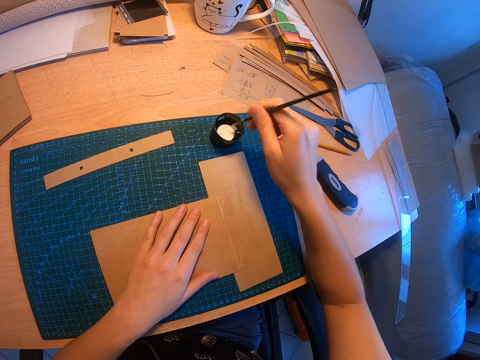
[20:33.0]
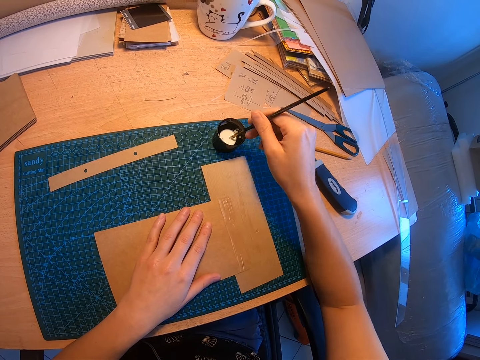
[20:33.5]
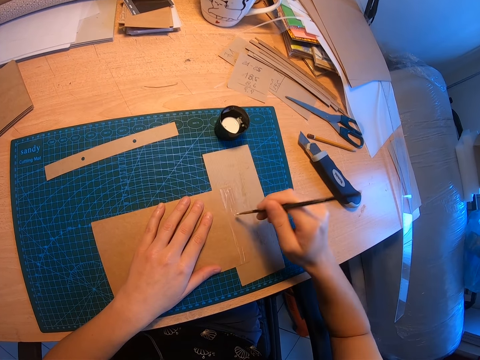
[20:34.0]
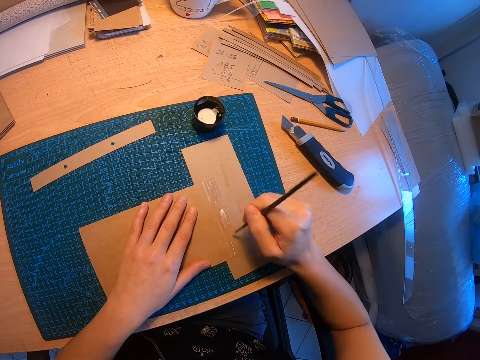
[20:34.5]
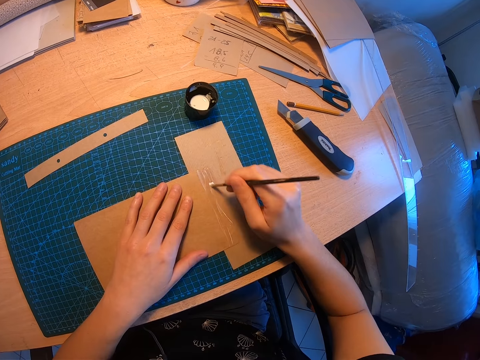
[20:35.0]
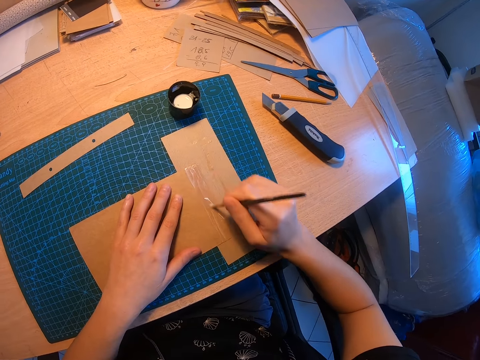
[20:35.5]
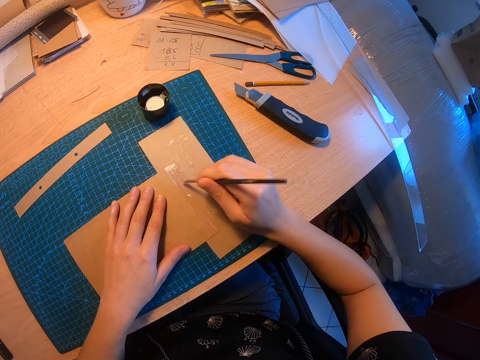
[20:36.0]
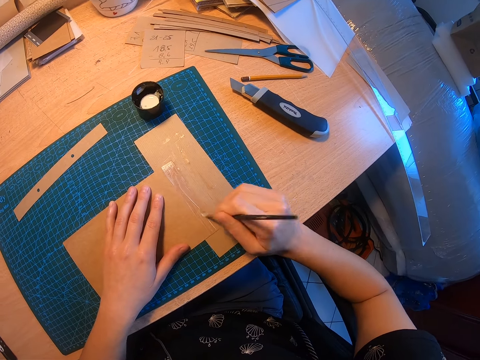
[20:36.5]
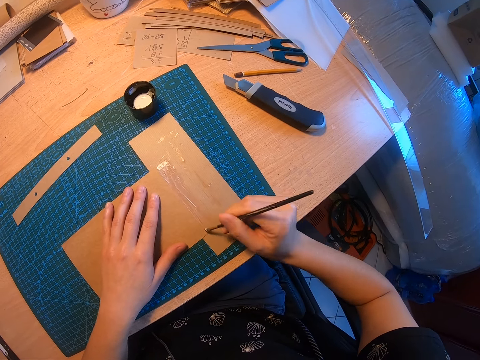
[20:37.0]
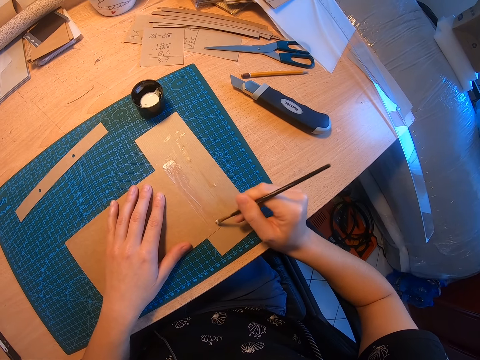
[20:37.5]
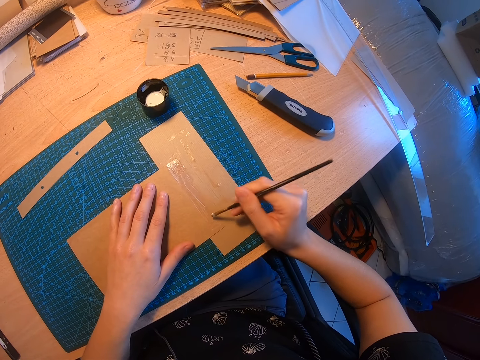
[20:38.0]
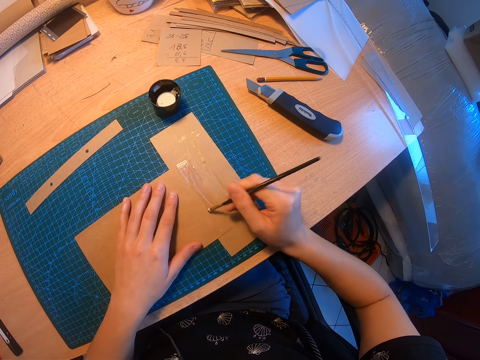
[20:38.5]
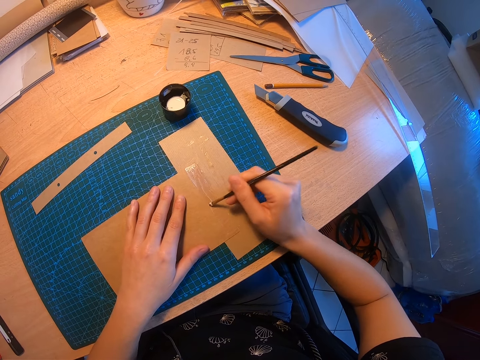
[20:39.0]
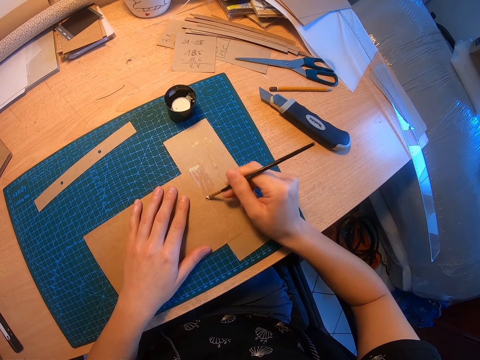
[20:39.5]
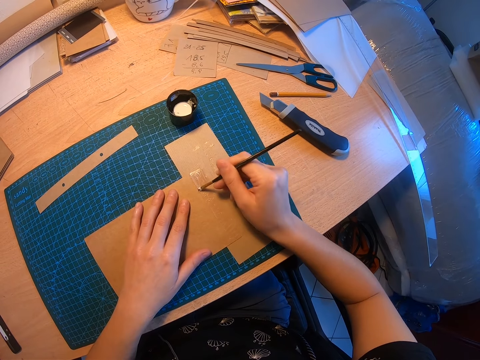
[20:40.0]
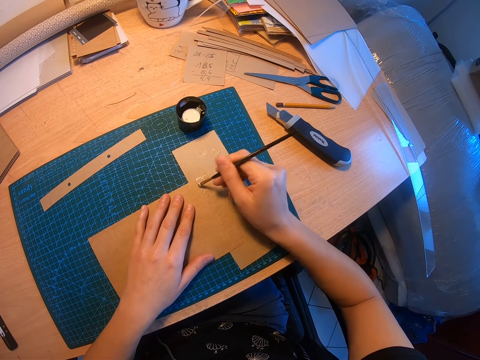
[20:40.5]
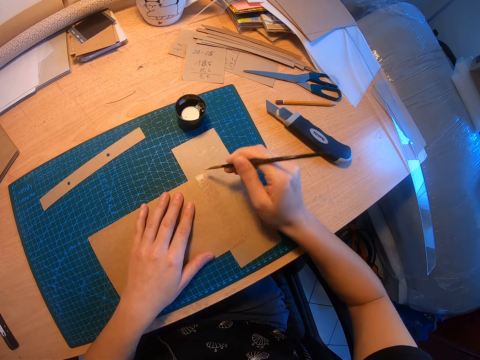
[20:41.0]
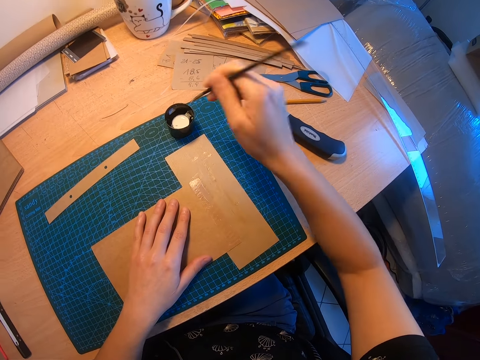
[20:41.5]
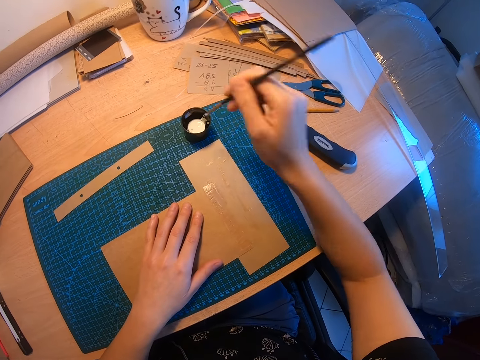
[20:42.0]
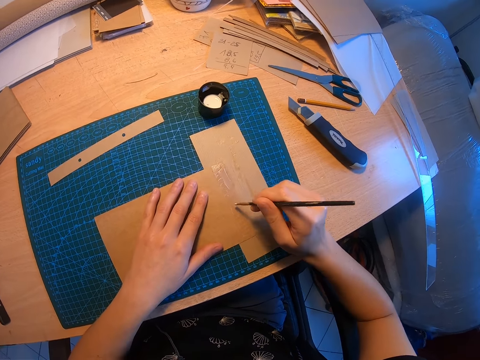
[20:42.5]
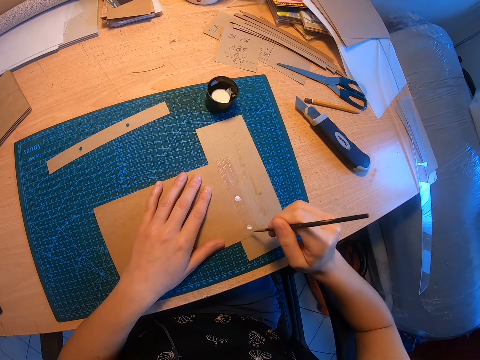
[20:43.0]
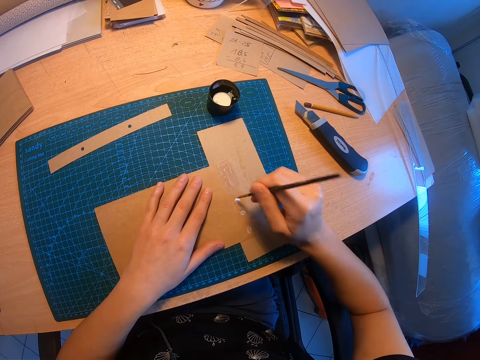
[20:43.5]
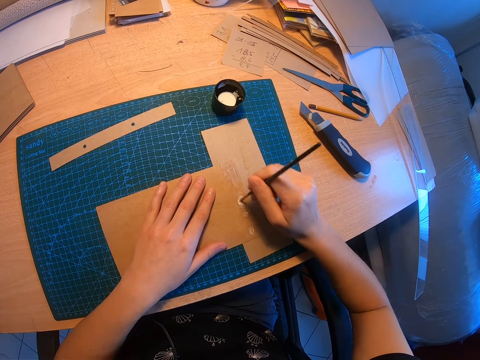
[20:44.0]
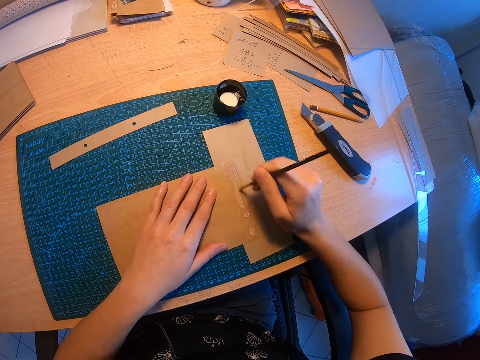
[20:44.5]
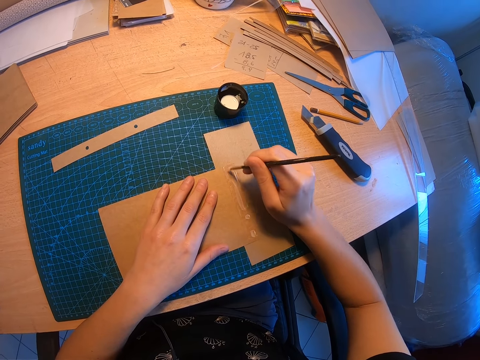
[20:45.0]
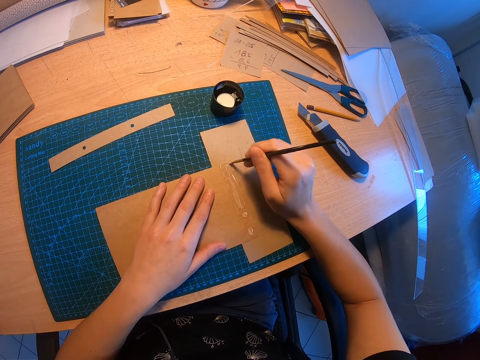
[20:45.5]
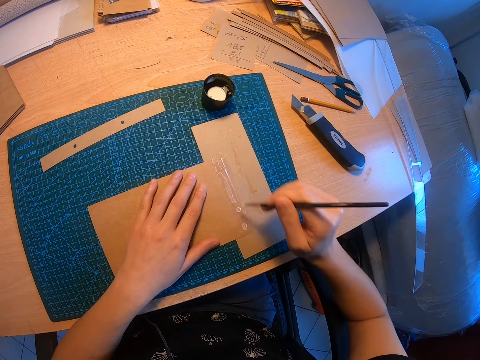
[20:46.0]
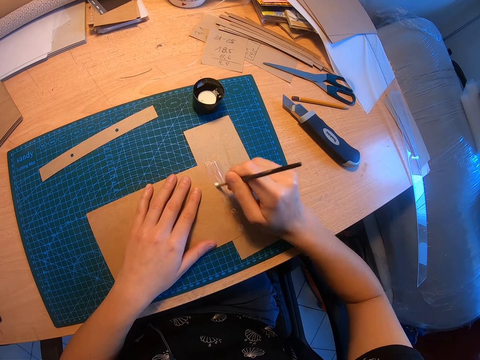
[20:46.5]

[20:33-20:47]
The camera wearer dips the paint brush in the container and applies the adhesive on the edge of the big brown paper with the paint brush. They dip the paint brush in the container and apply the adhesive on the edge of the big brown paper with the paint brush.

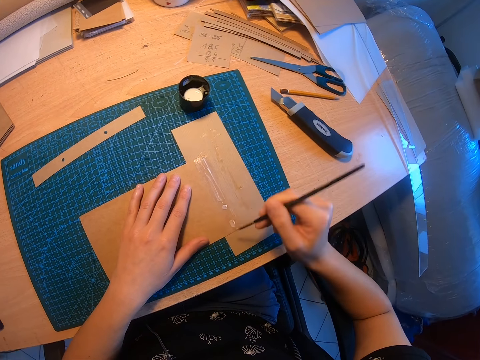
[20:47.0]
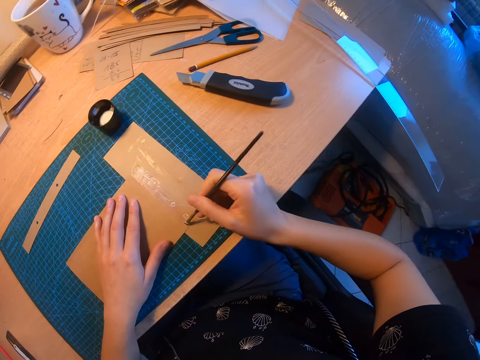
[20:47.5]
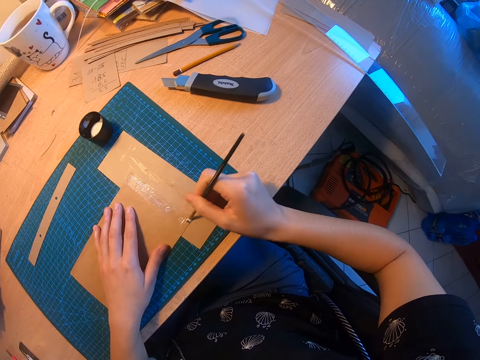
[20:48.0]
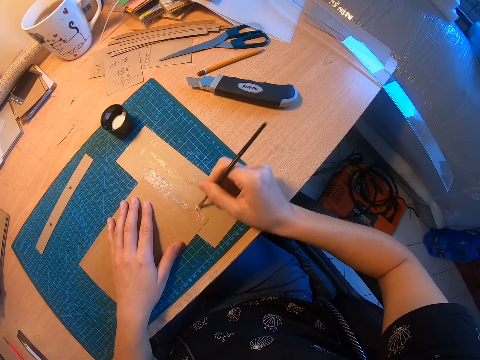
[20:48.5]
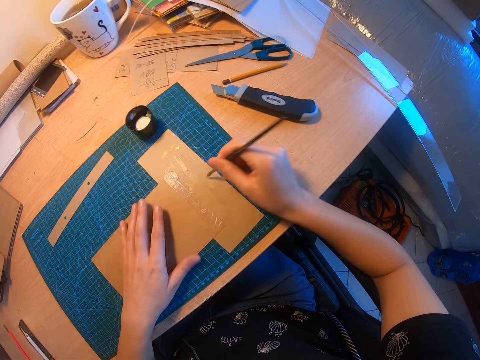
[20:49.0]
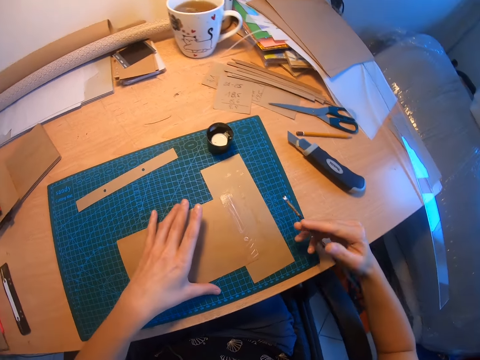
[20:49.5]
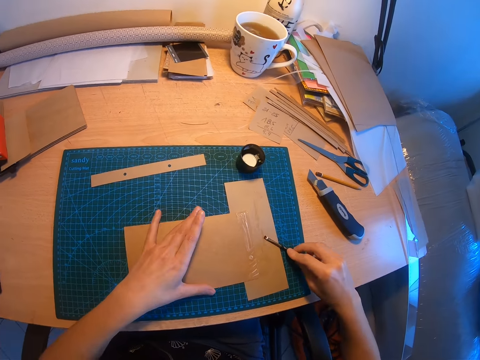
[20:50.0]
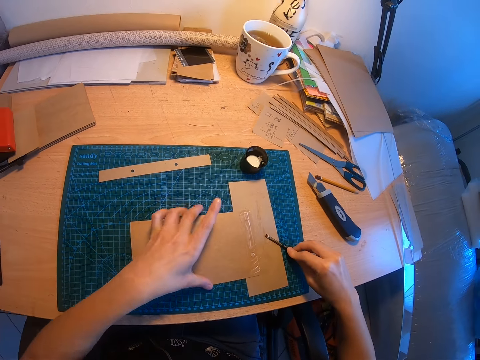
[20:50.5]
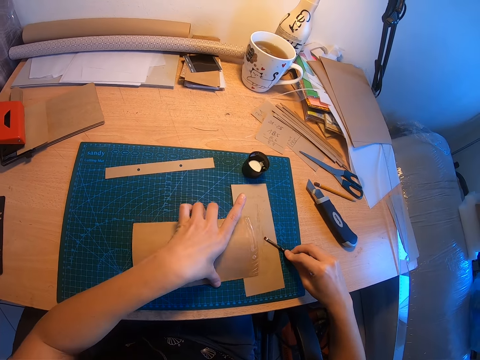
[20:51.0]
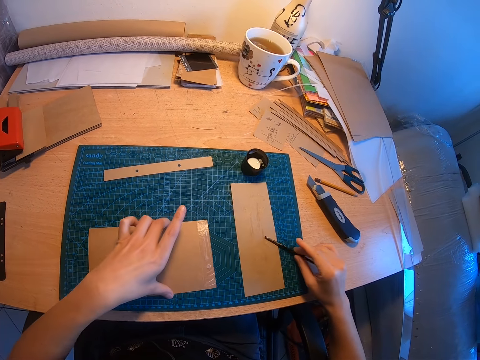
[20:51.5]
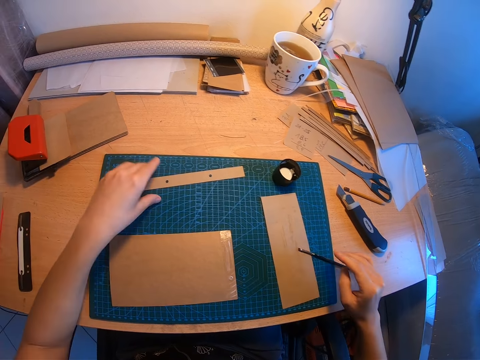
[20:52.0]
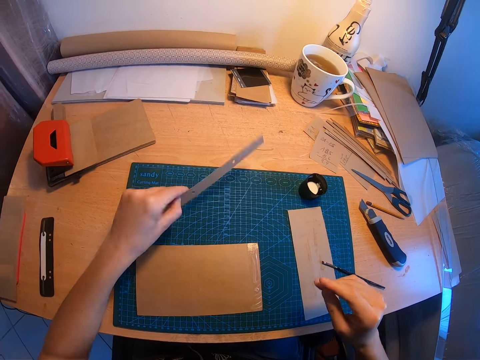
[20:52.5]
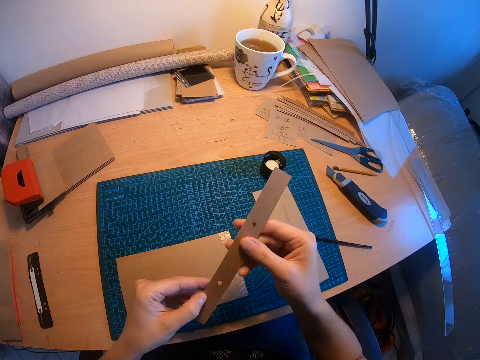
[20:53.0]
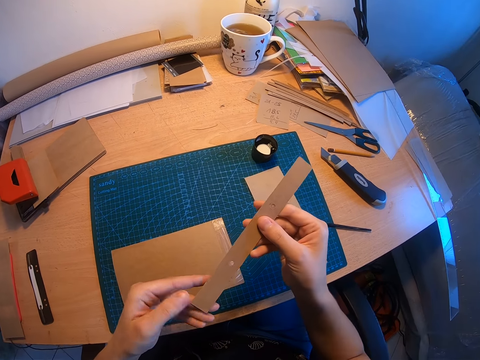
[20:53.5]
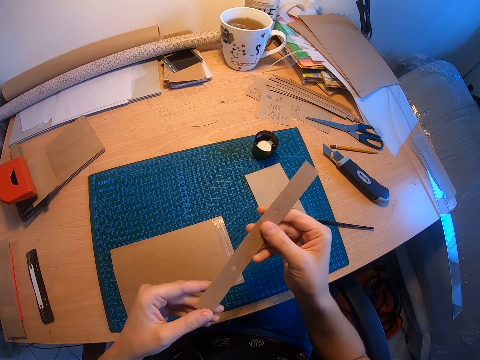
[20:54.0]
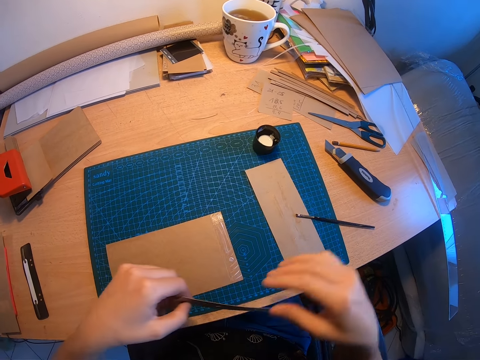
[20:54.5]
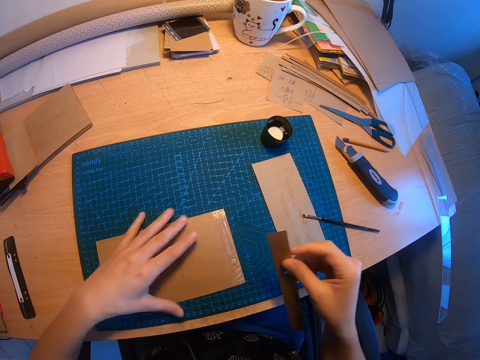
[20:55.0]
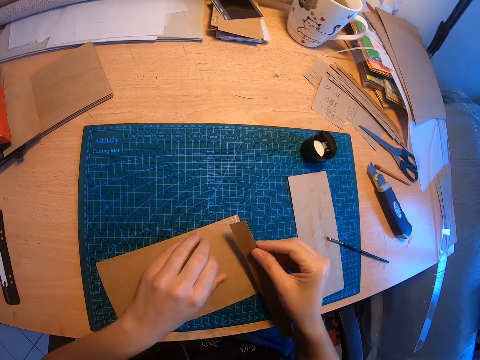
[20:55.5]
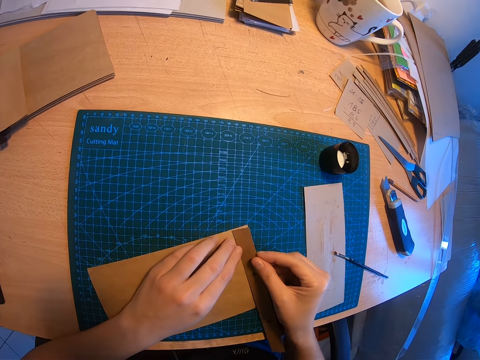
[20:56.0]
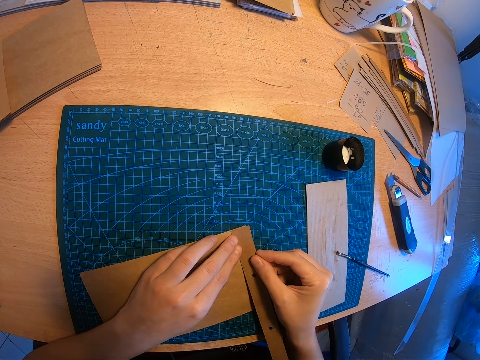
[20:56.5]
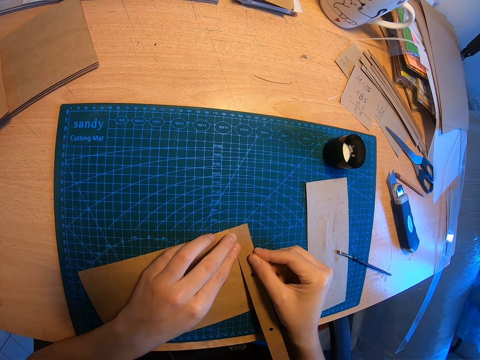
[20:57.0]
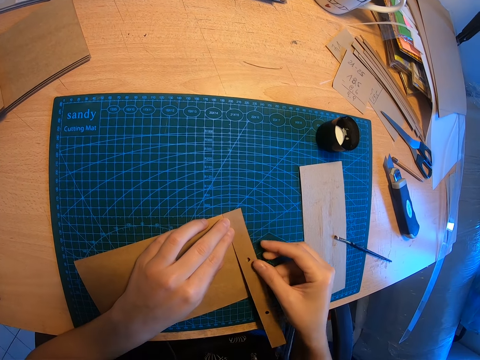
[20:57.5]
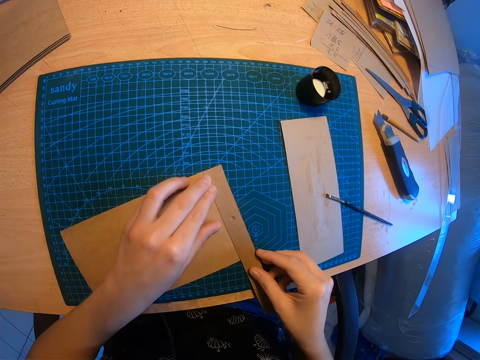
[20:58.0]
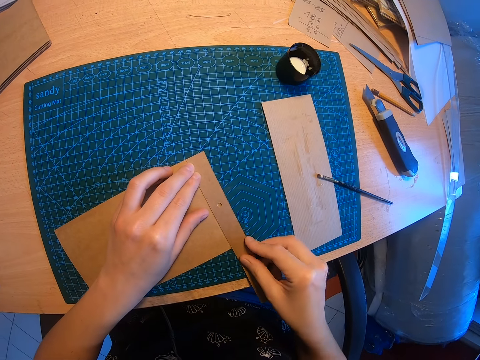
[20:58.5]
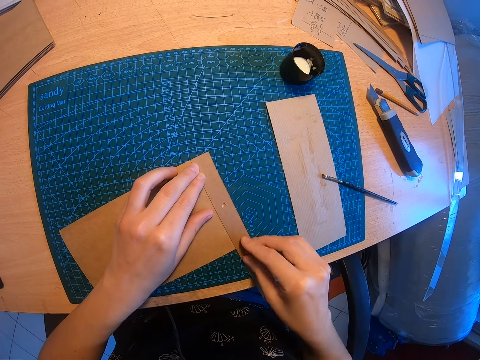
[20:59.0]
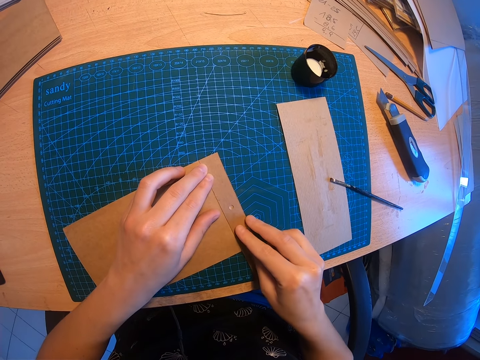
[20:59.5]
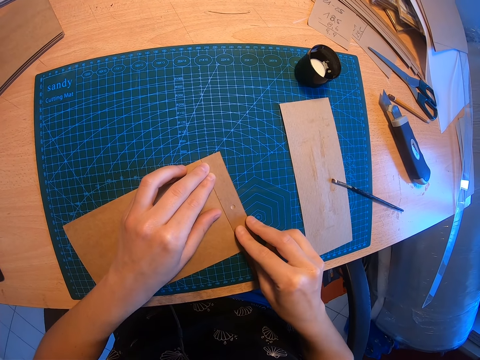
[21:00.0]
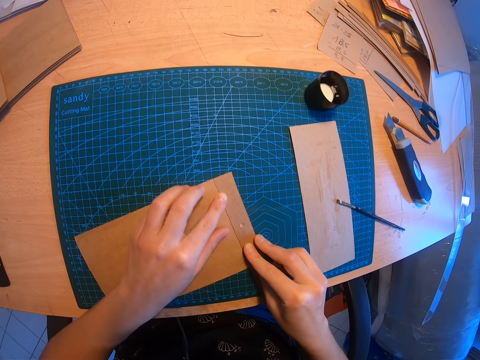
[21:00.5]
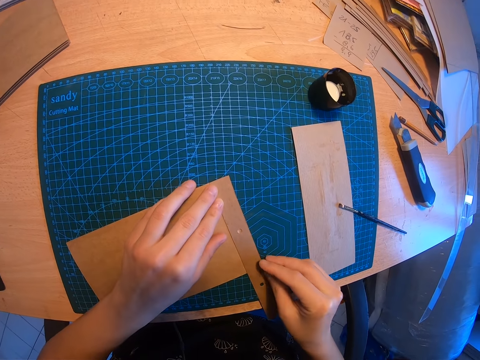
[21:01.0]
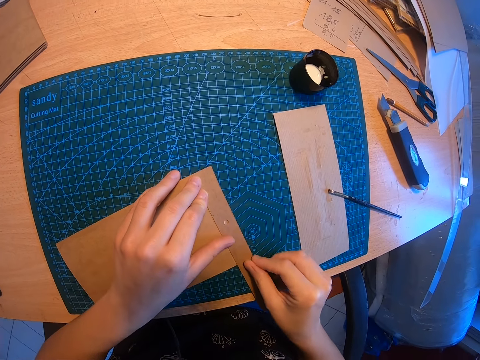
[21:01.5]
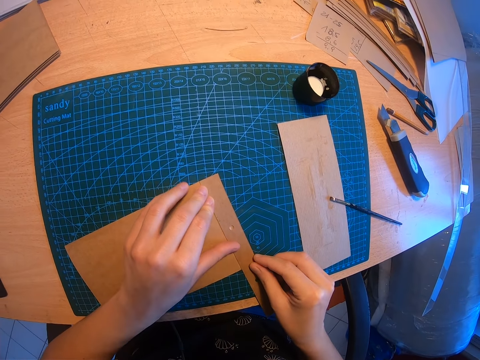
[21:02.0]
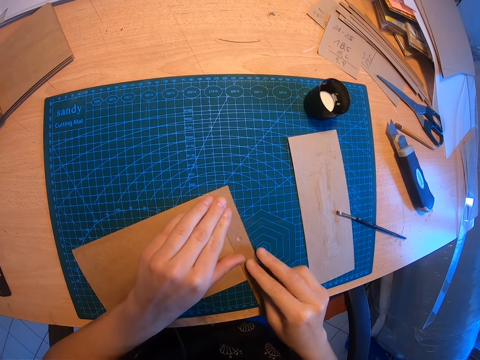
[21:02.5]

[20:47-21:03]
The camera wearer adjusts the big piece of brown paper on the desk with her left hand. She drops the paint brush on the desk. She collects the manila paper and drags the manila paper on the work mat. She picks up the small piece of brown paper on the desk with her left hand. She turns the small piece of brown paper with both hands. She adjusts the big piece of brown paper on the desk with her left hand. She glues the small piece of brown paper to the big piece of brown paper.
